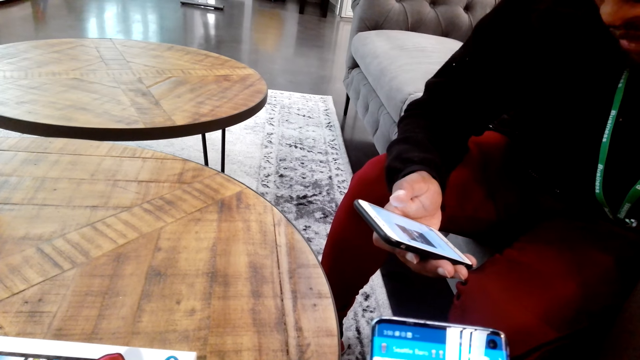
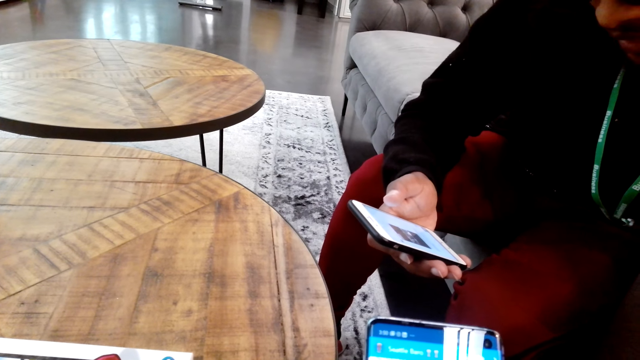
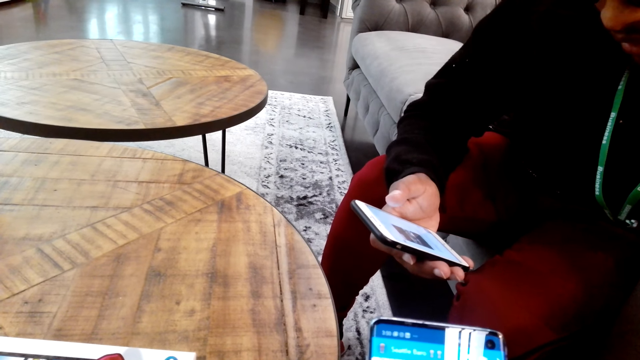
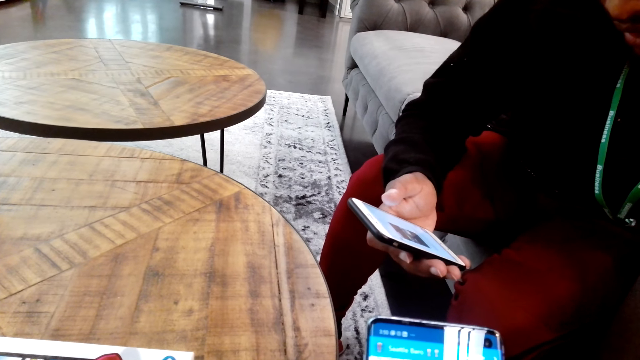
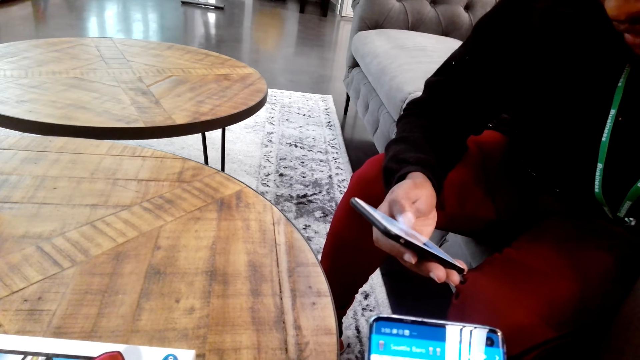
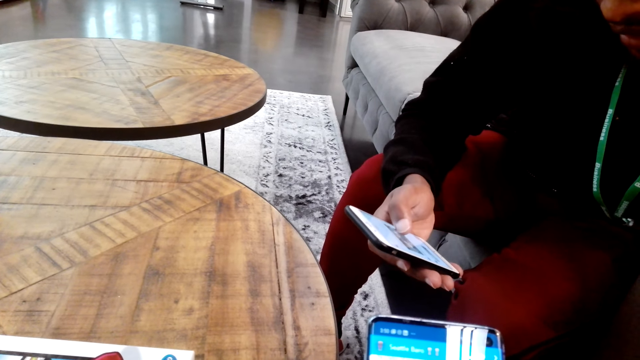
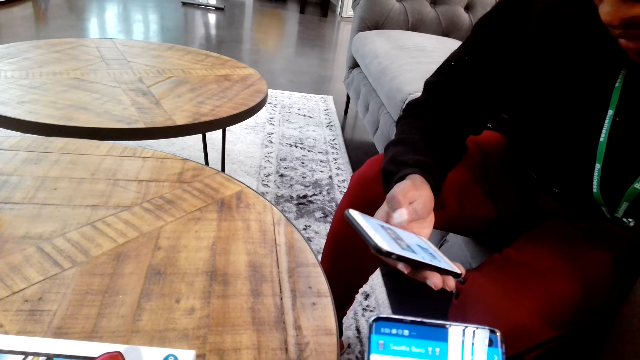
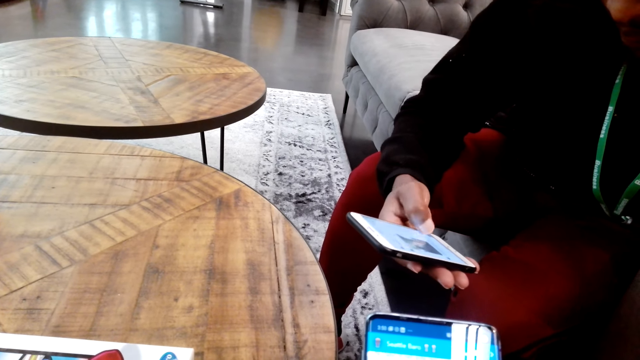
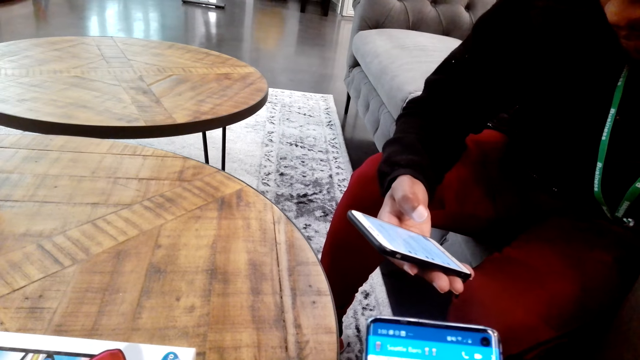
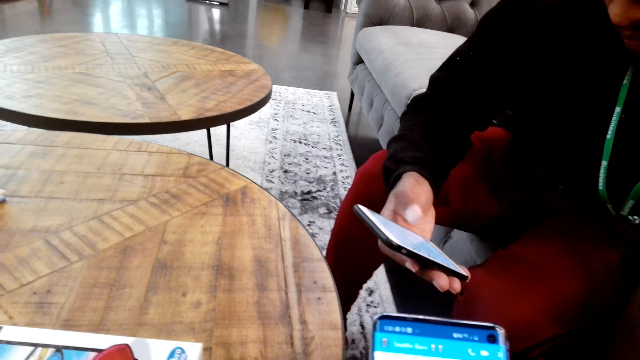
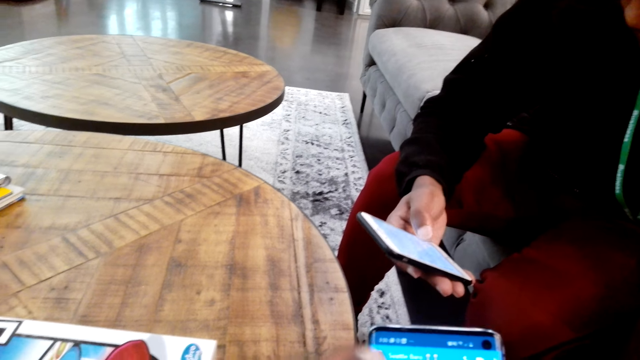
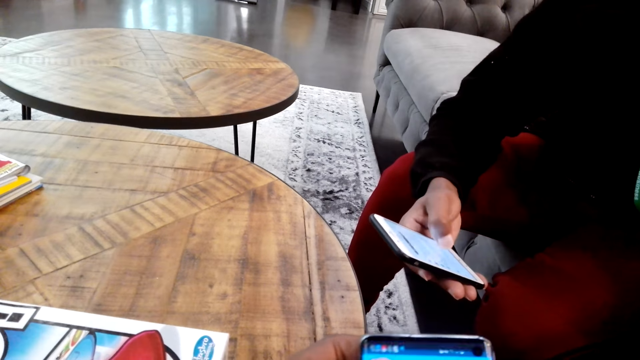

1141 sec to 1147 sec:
The camera wearer operates the phone.

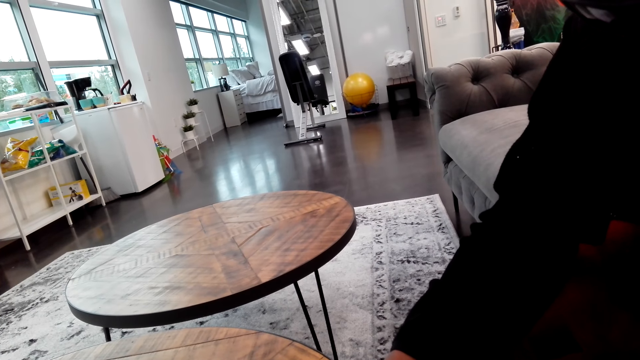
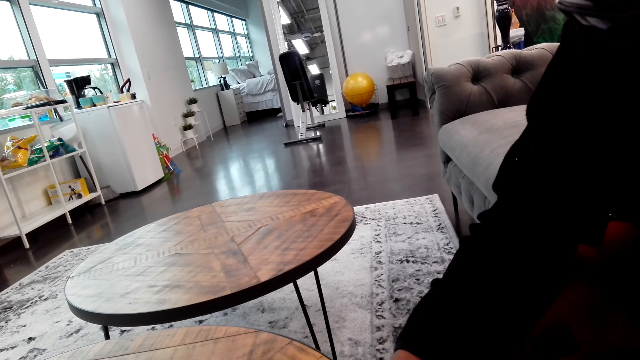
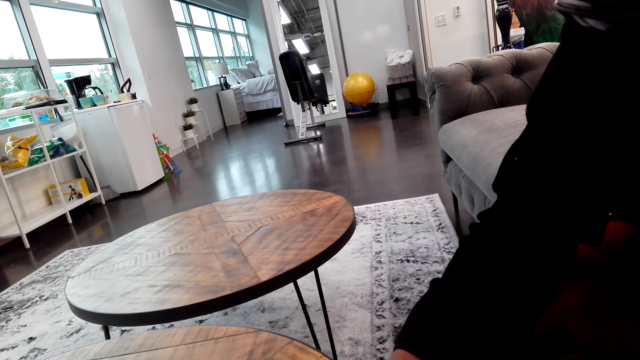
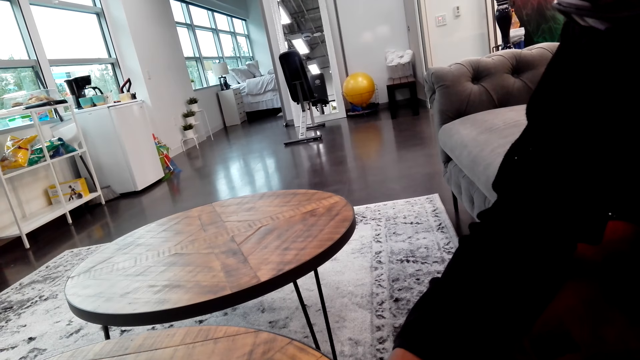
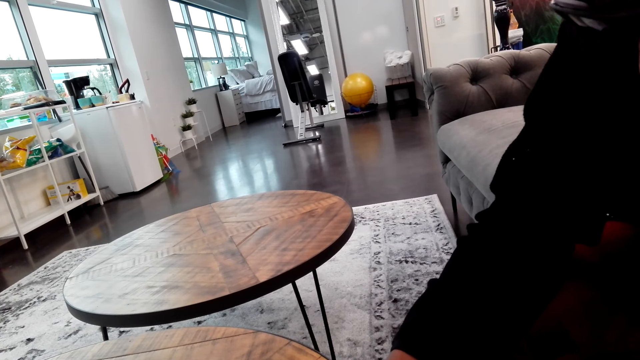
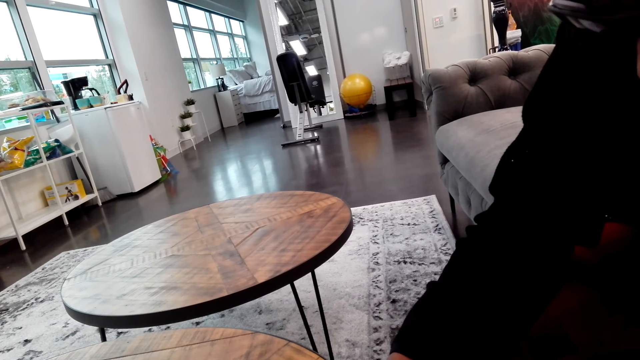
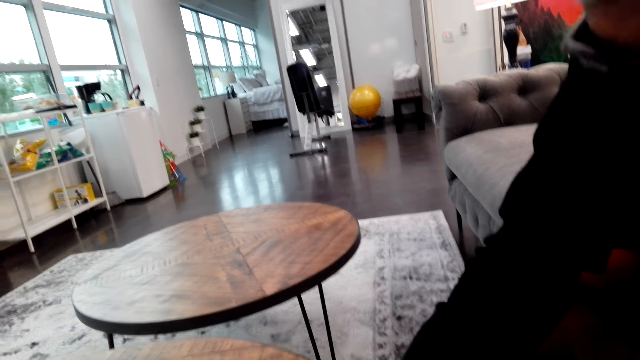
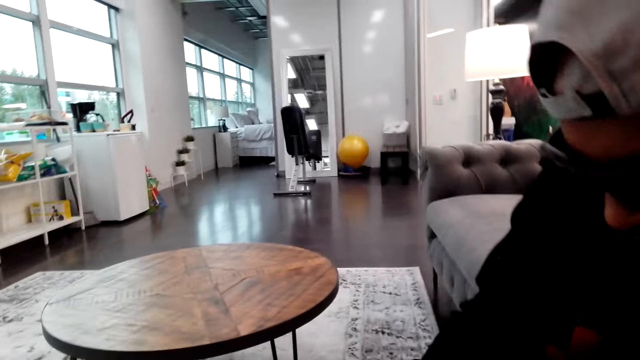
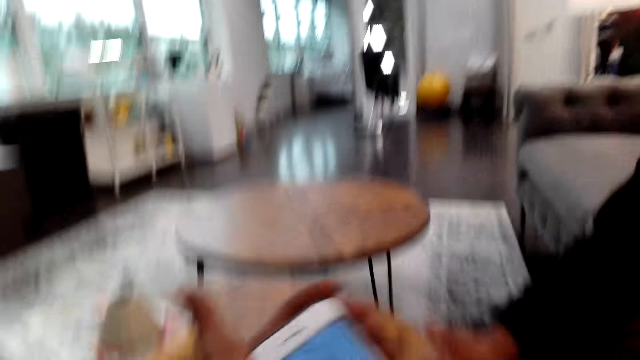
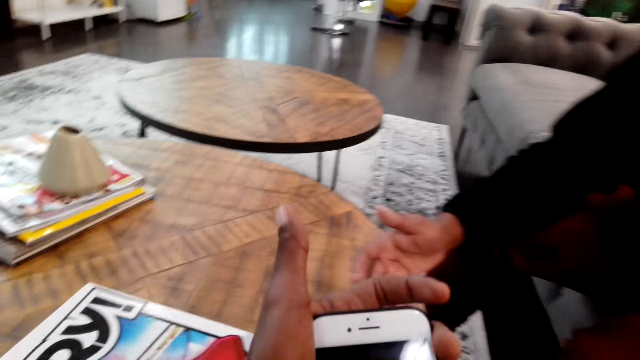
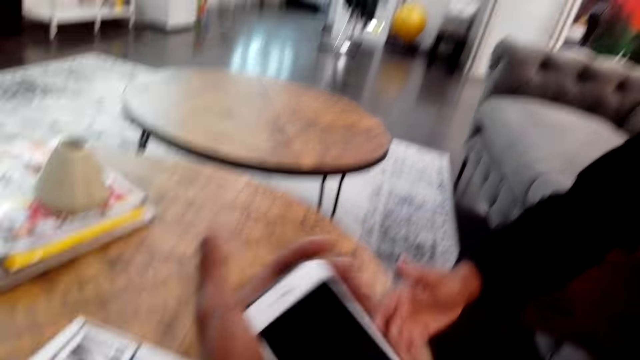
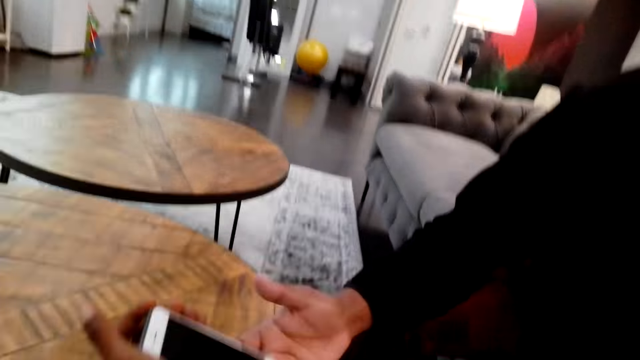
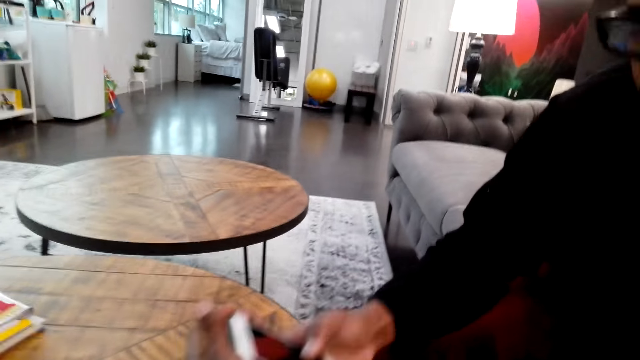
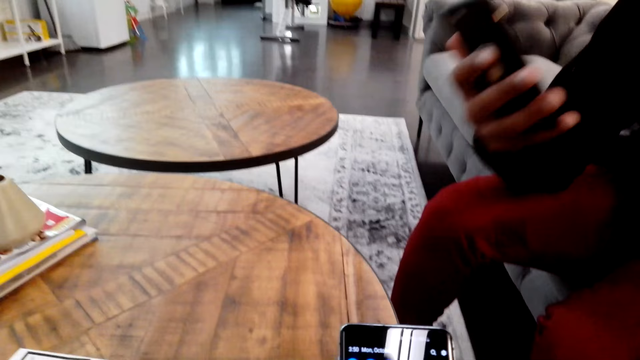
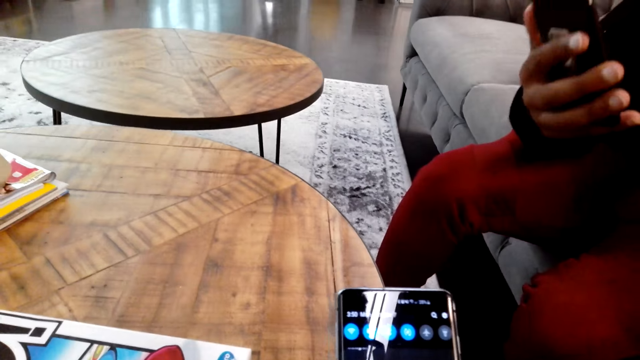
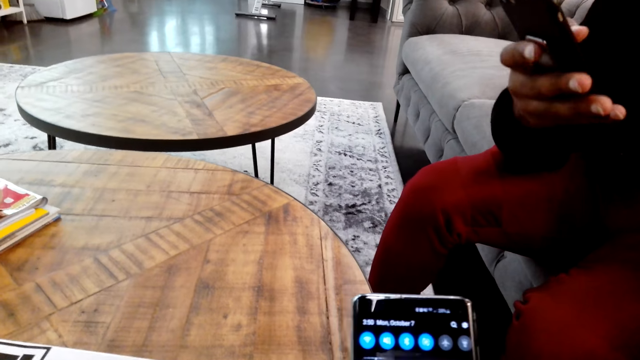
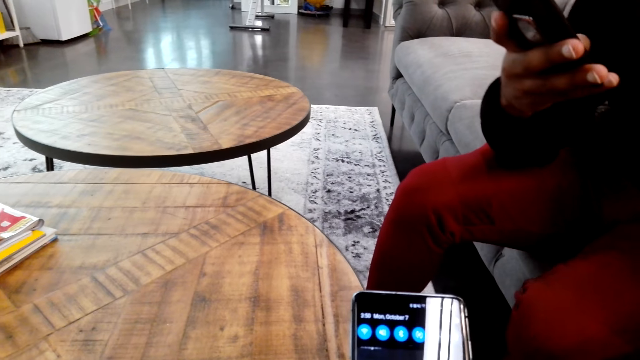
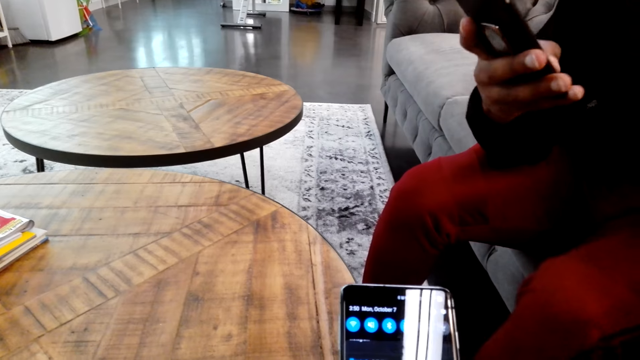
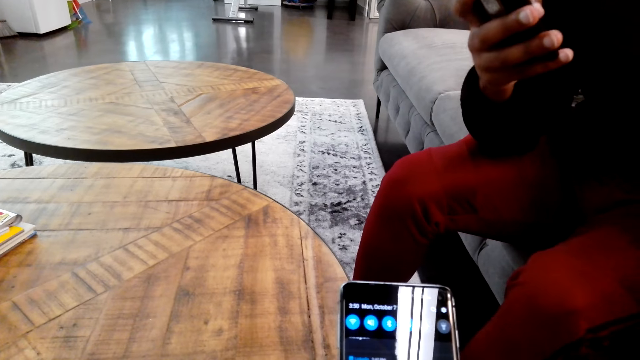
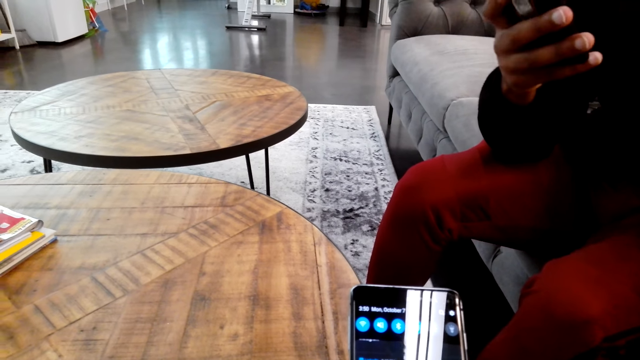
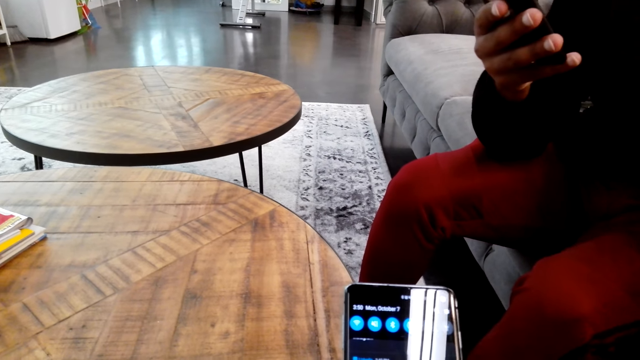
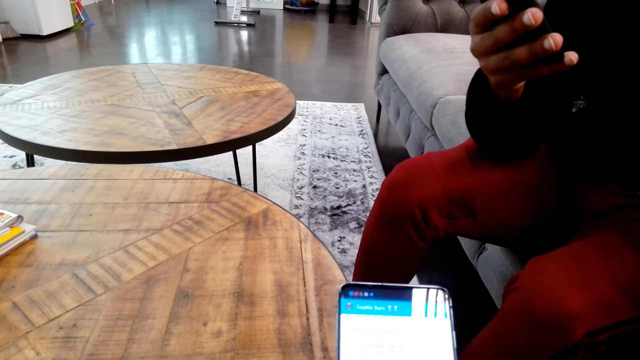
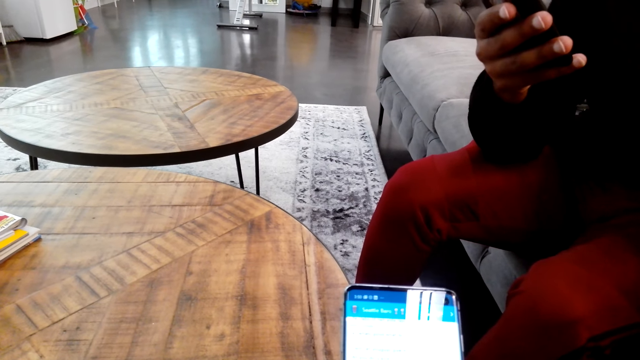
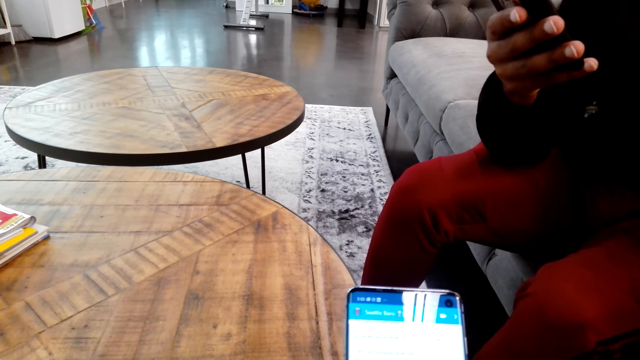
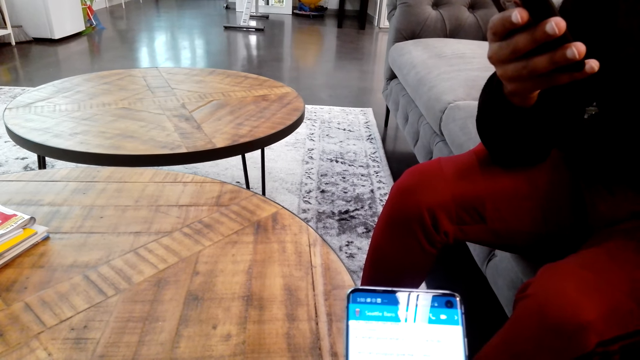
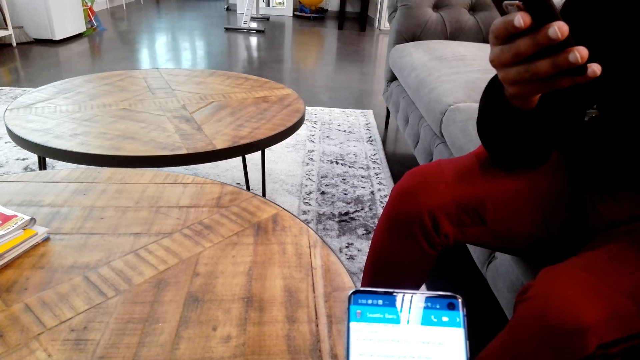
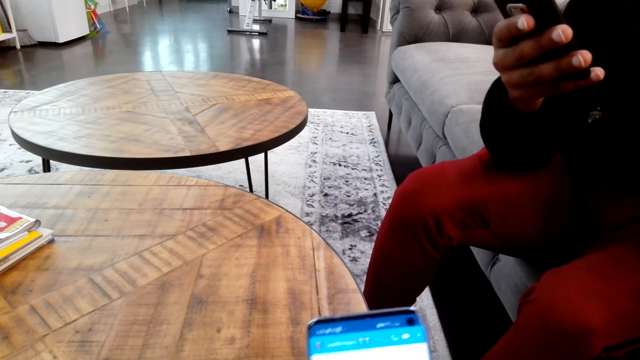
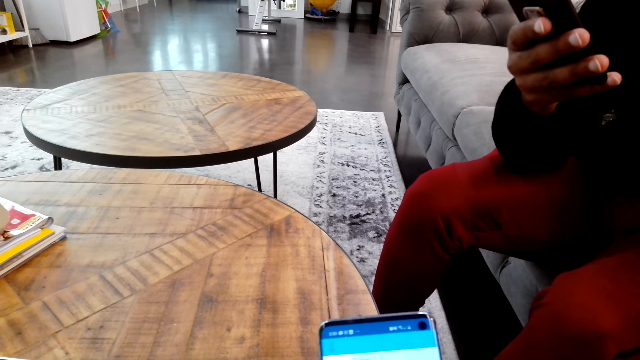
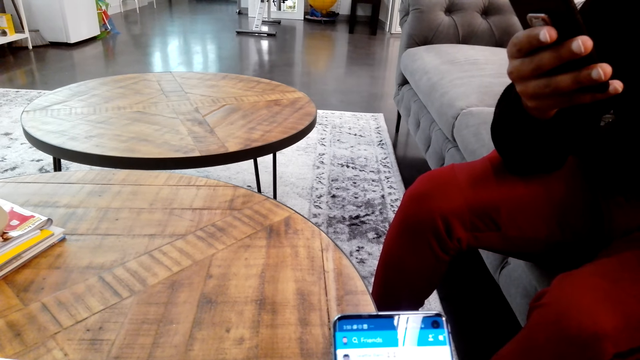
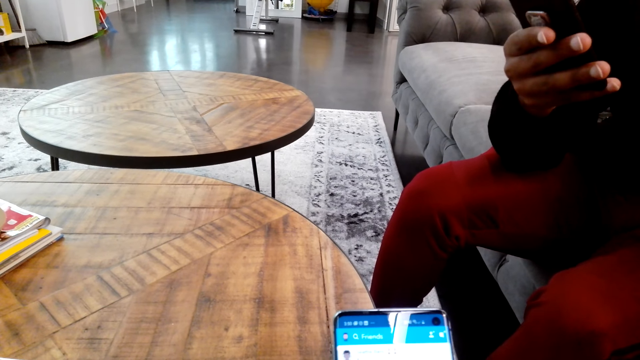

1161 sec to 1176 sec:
A man shows the camera wearer a video on his phone. The camera wearer operates the phone.
